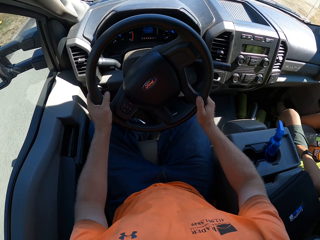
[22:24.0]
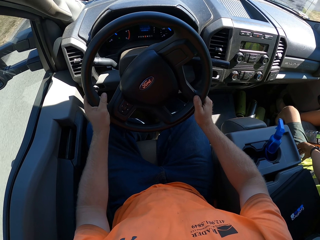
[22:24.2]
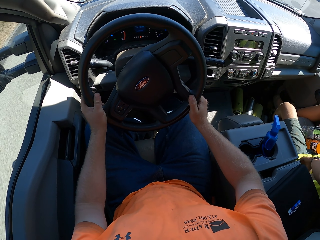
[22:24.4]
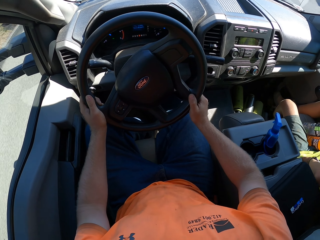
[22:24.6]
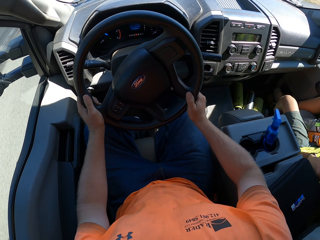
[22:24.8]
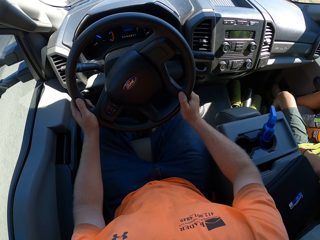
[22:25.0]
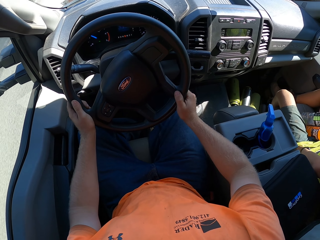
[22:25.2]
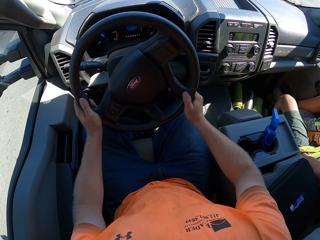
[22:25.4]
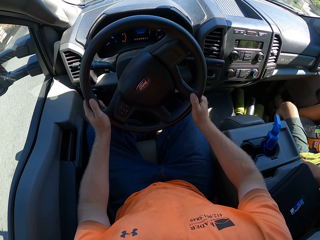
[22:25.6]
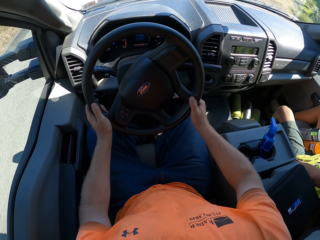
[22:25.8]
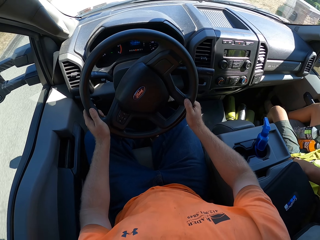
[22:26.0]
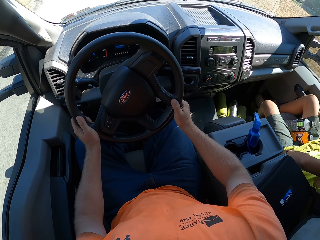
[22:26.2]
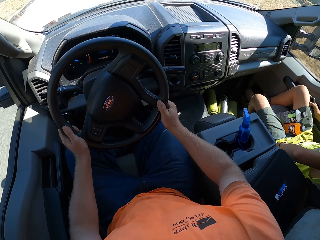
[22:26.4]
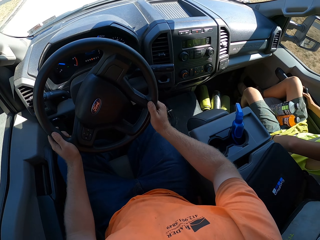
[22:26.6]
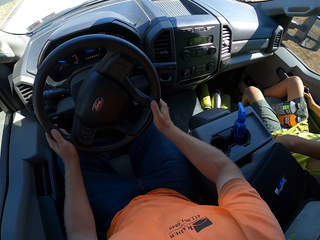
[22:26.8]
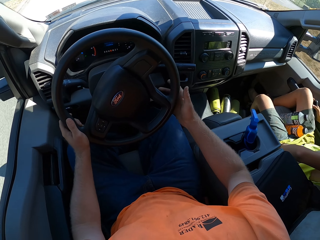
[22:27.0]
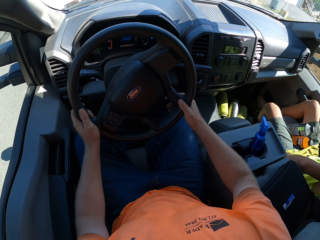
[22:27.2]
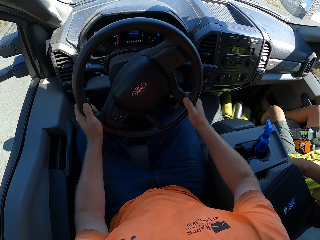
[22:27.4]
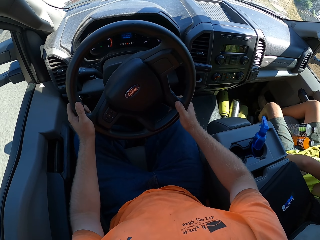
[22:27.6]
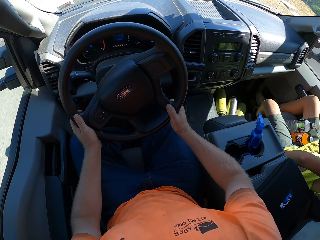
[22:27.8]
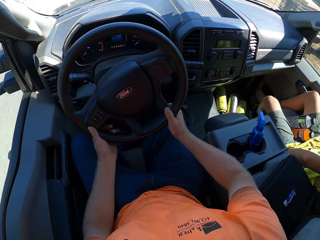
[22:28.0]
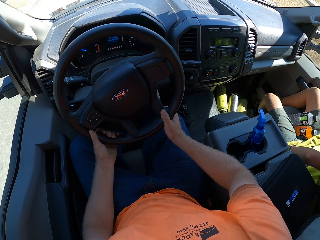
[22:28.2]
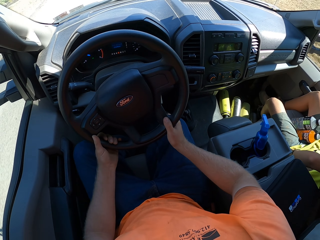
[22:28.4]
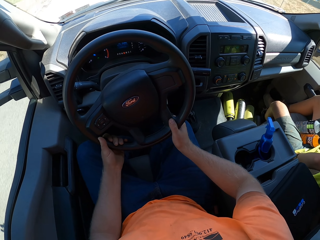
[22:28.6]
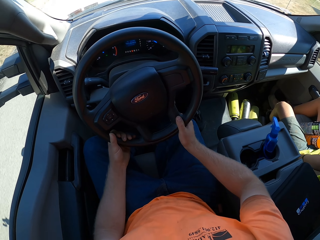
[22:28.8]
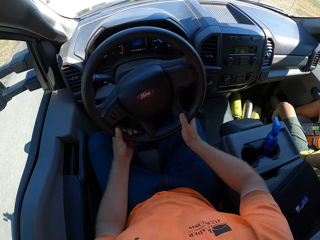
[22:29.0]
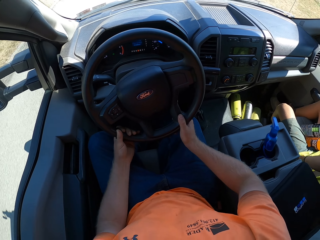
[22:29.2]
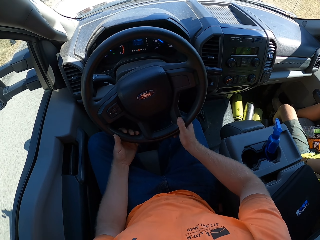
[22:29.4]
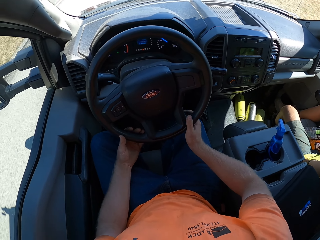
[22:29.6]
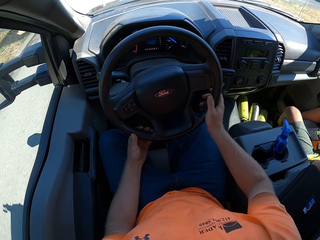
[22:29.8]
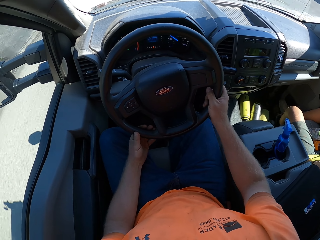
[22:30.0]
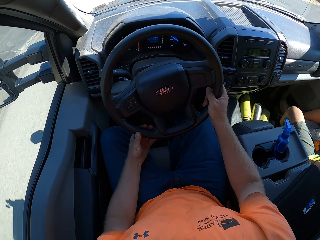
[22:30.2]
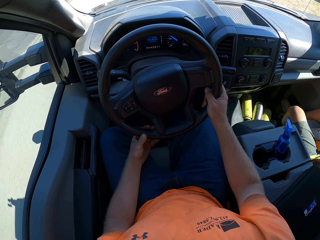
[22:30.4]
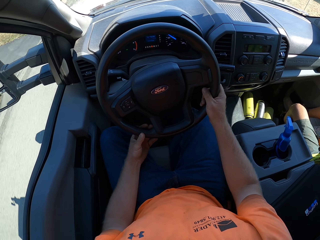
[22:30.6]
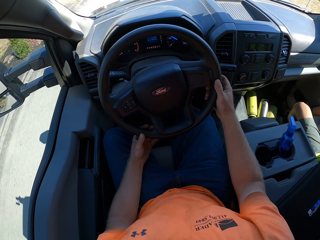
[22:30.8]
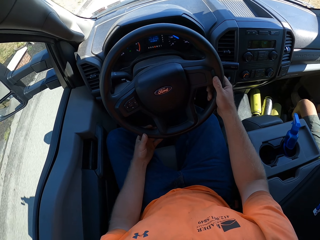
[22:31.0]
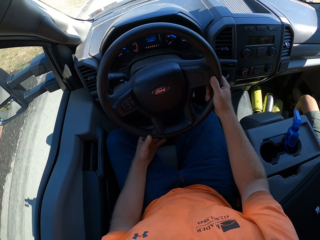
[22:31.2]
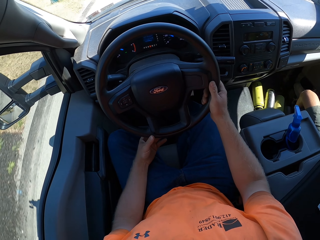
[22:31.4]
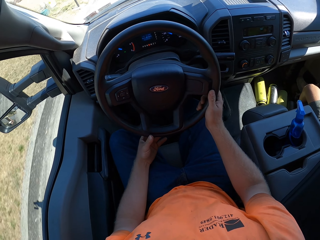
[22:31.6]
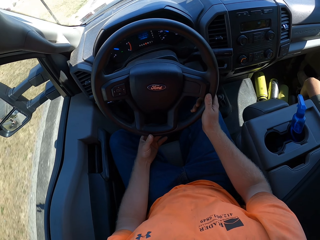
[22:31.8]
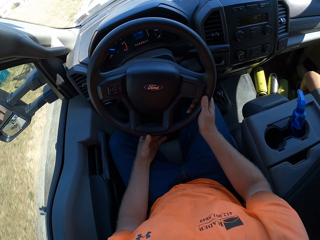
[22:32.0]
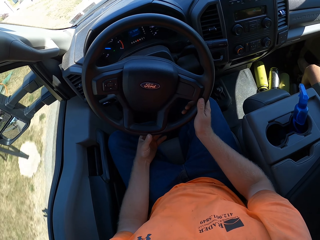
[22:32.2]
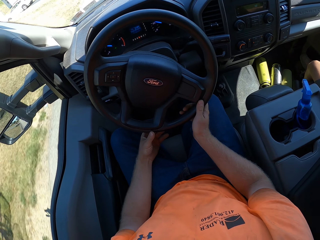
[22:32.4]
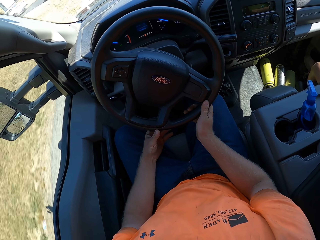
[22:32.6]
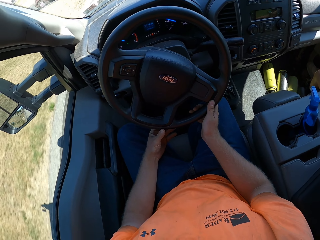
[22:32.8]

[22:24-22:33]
The camera wearer drives the car.

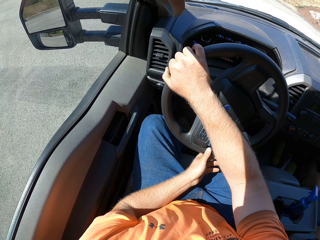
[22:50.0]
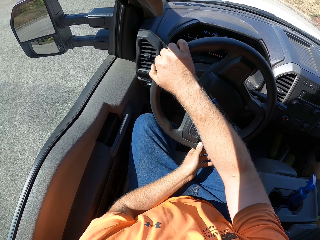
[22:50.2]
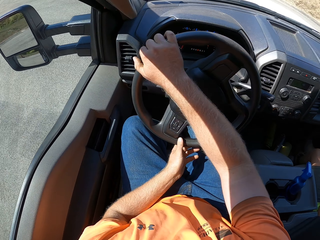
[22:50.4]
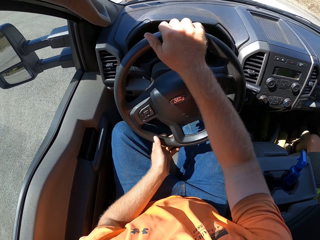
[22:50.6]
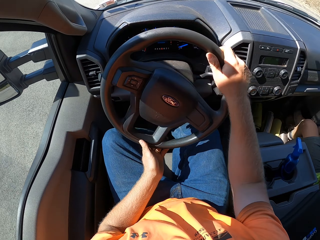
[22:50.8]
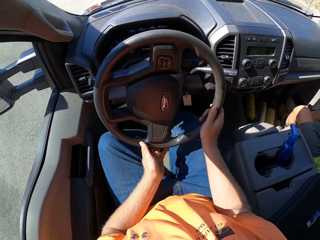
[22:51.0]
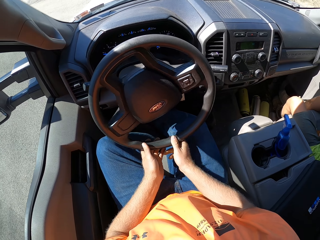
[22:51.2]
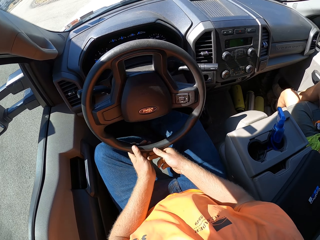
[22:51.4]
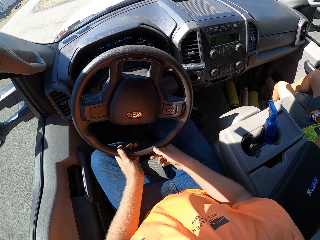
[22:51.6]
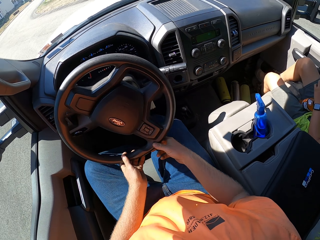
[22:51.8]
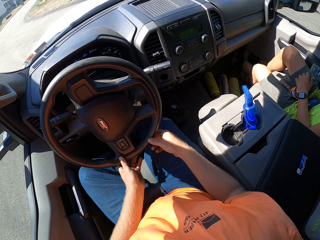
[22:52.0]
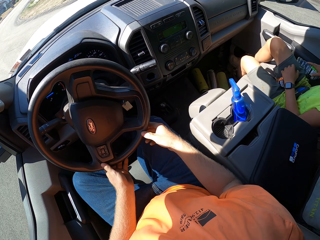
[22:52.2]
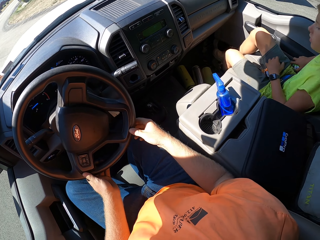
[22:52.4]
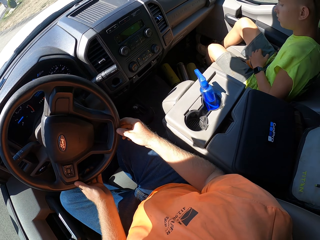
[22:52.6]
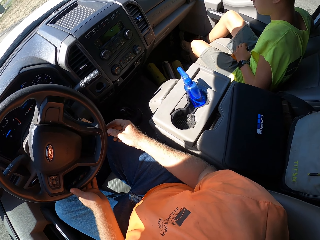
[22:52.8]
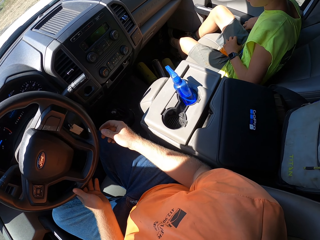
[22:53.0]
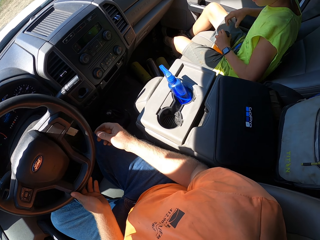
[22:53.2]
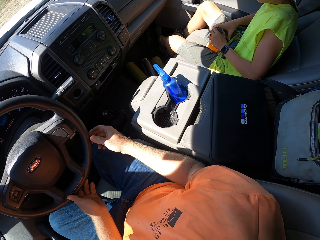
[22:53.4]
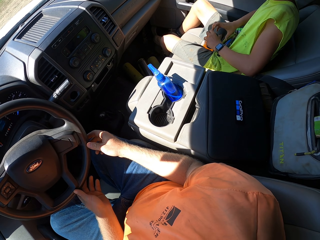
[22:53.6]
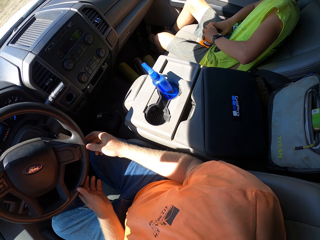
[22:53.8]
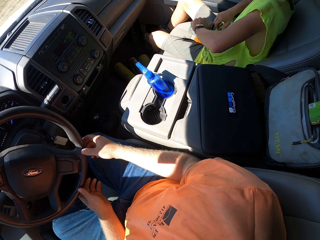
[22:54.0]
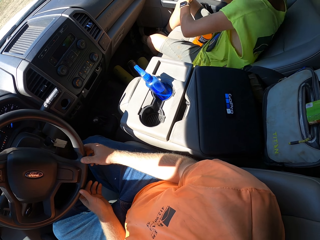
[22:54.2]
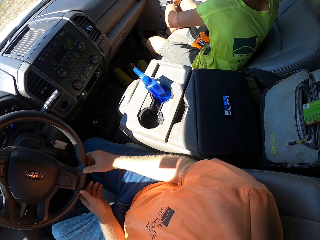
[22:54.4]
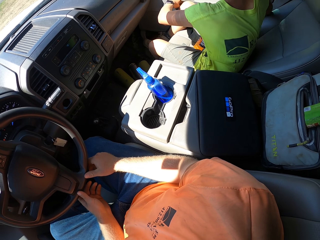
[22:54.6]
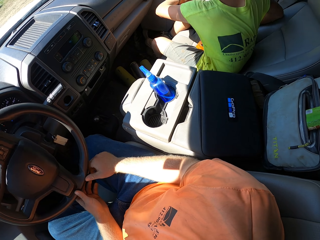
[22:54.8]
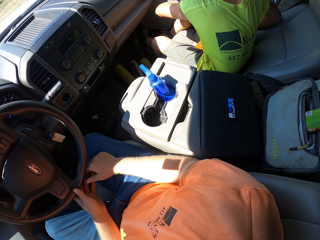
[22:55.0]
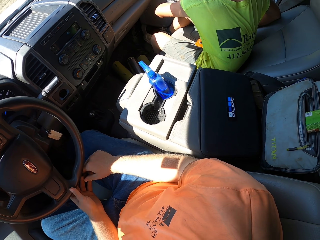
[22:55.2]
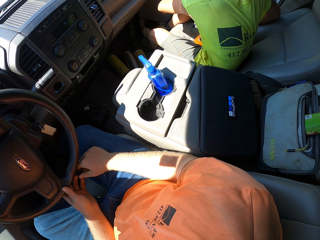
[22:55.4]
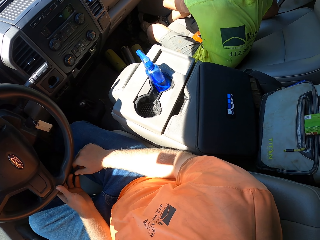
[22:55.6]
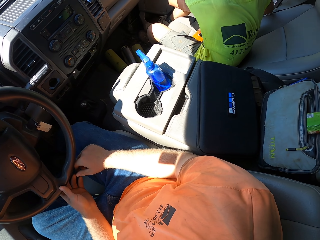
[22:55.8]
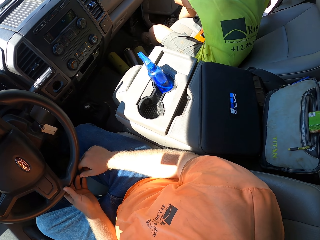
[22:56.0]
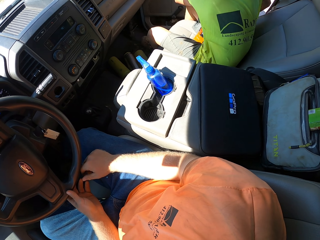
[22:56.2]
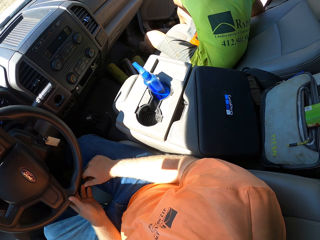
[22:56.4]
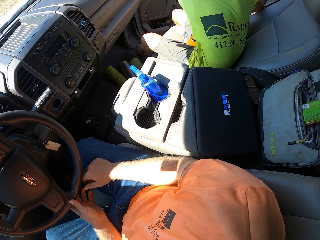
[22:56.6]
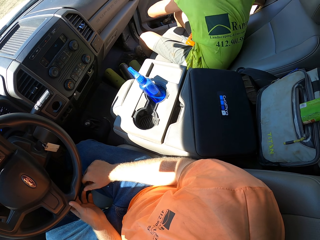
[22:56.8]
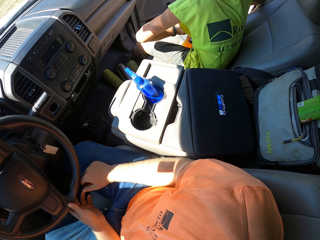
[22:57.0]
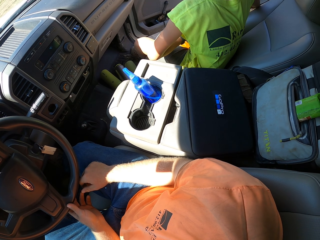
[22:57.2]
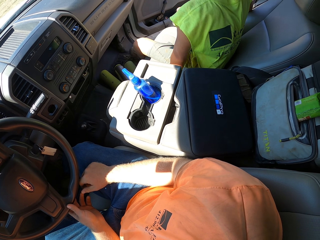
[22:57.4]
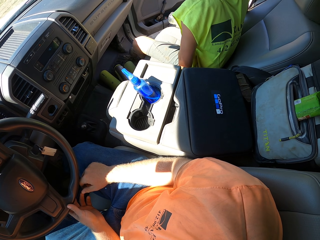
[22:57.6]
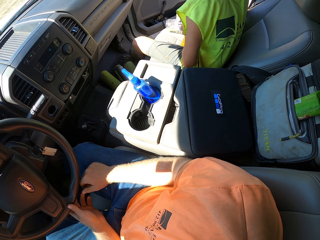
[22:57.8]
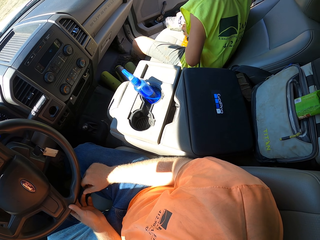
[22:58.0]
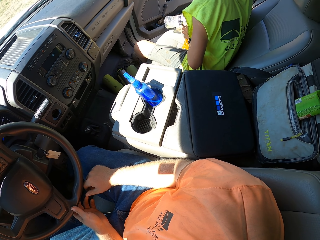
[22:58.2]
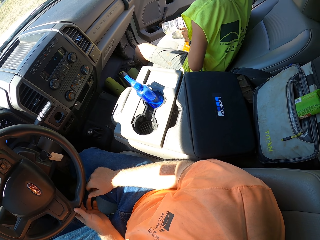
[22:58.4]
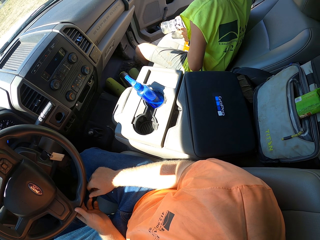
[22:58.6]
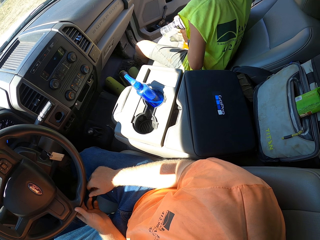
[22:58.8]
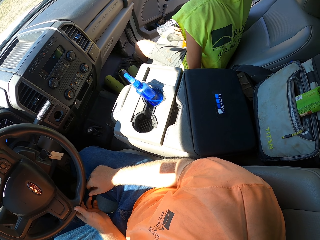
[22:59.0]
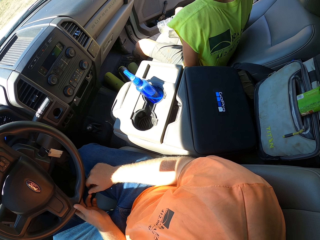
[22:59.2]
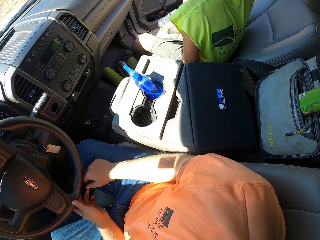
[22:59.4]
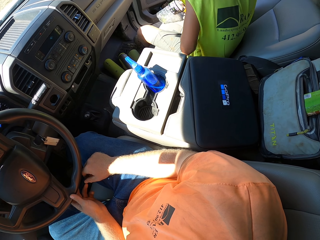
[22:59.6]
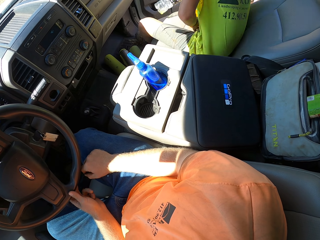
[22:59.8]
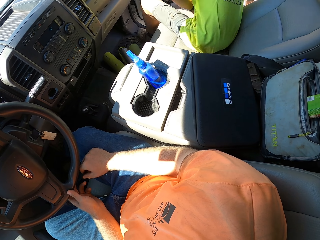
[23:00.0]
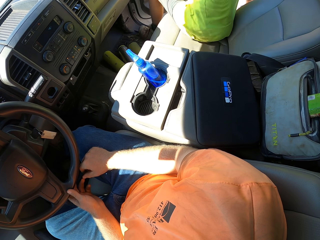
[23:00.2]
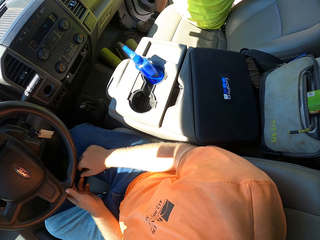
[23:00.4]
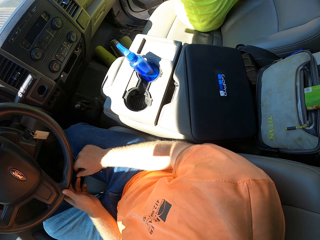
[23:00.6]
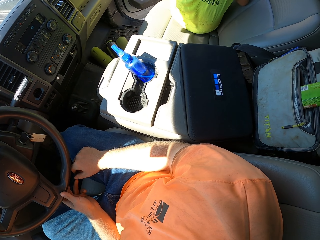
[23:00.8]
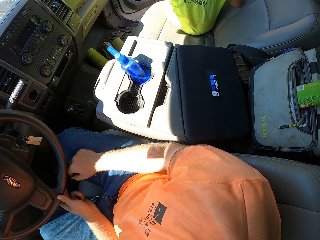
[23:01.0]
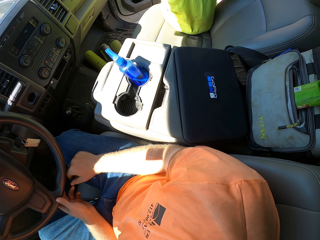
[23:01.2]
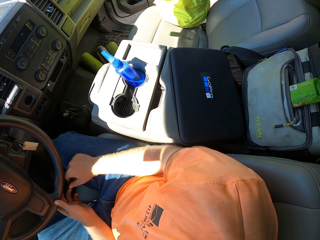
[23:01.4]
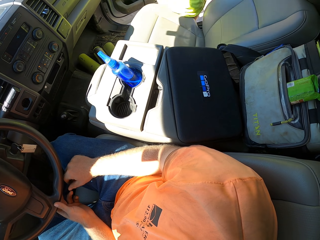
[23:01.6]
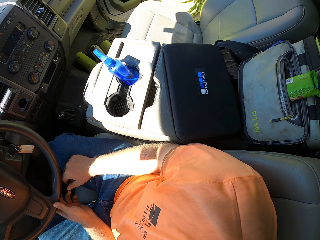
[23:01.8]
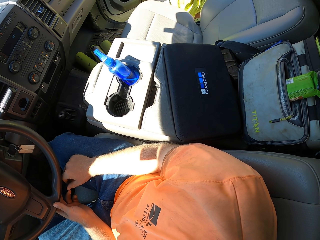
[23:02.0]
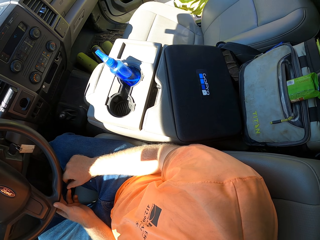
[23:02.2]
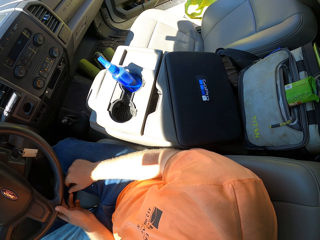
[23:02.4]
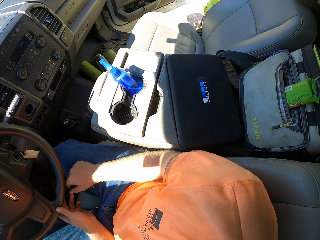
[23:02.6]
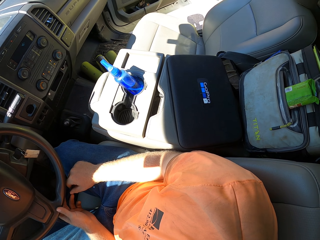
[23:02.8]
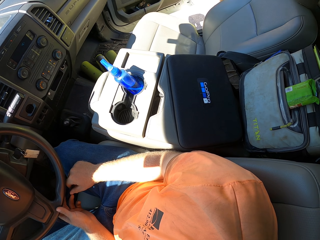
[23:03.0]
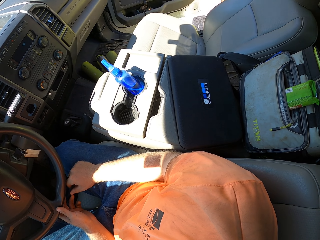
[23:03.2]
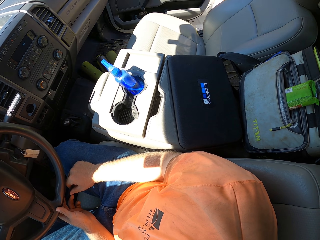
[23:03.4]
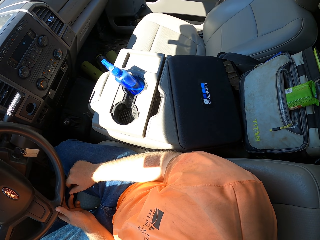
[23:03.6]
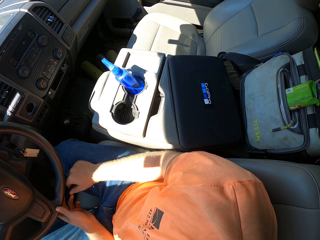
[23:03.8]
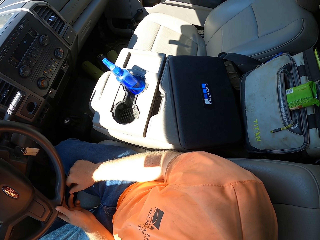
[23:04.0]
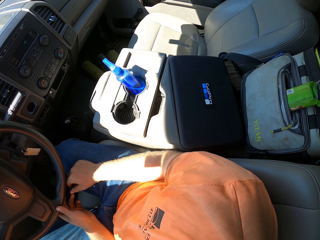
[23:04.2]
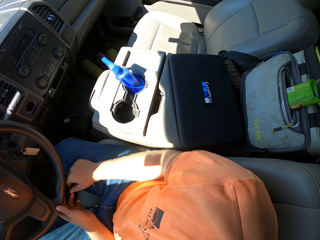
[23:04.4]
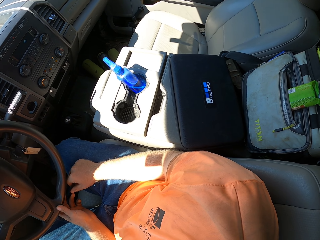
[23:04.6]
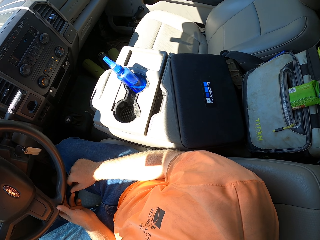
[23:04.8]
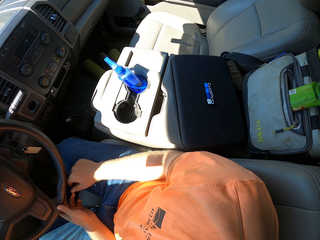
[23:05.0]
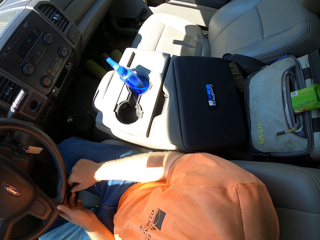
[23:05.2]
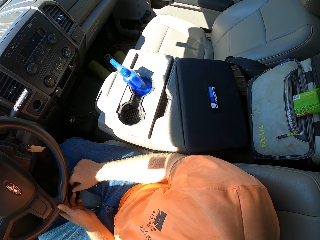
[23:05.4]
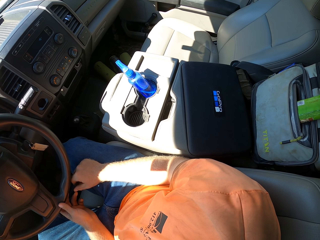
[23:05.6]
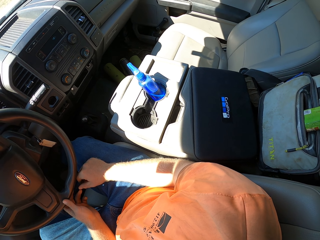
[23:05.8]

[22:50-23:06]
A boy drops a bottle in his right hand on a seat. The boy fiddles with the bottle between his legs on the seat with both hands. The boy opens the door of the car with both hands. The boy fiddles with the bottle on the seat with both hands. The camera wearer moves from the car. The boy takes the bottle from the seat with his left hand and comes out of the car. The boy closes the door of the car with his left hand. The camera wearer closes the car door.
